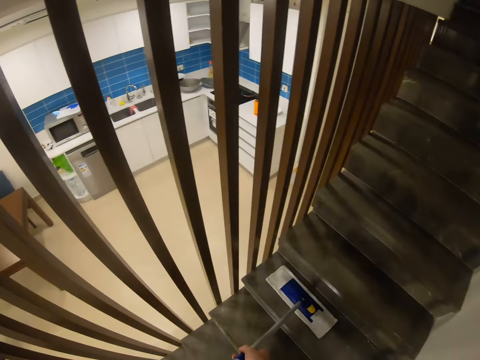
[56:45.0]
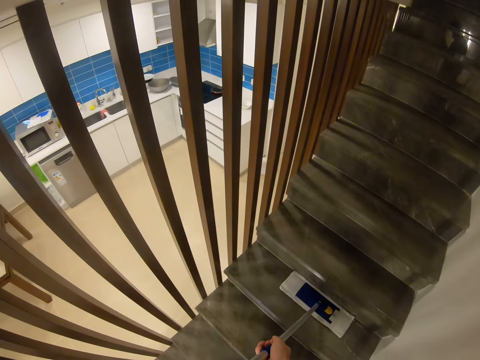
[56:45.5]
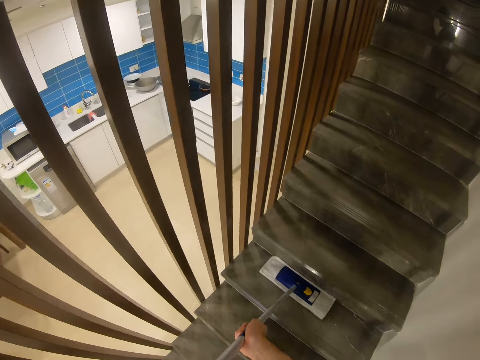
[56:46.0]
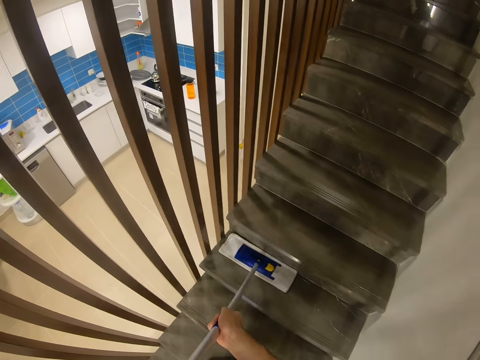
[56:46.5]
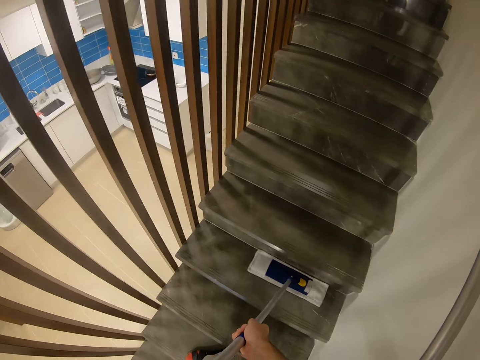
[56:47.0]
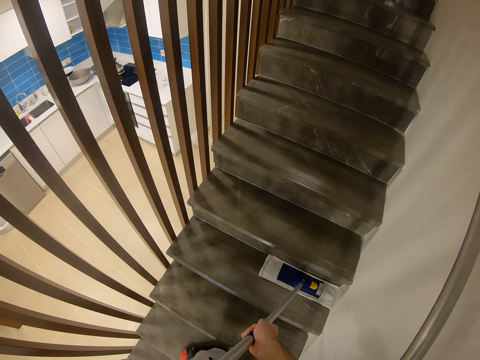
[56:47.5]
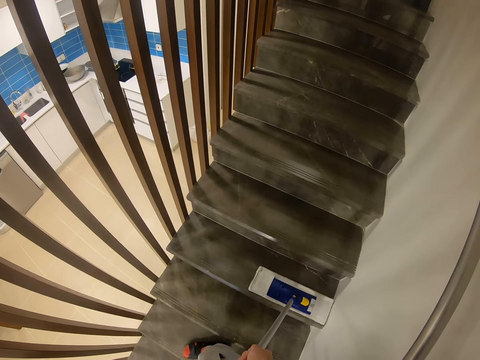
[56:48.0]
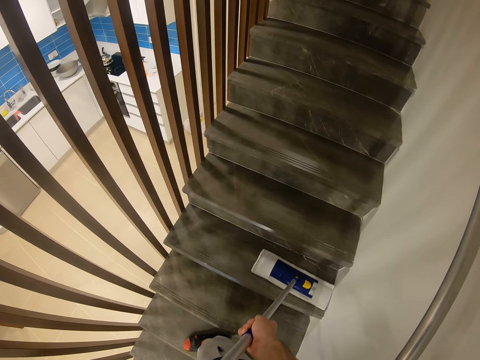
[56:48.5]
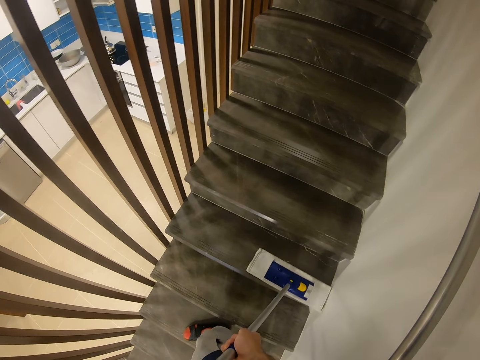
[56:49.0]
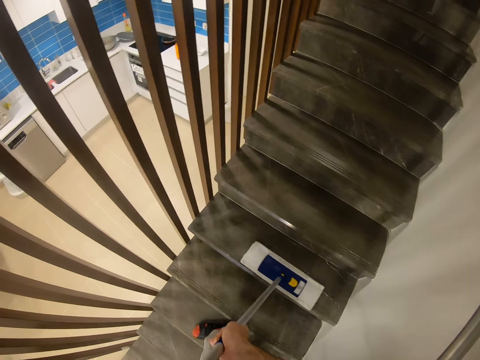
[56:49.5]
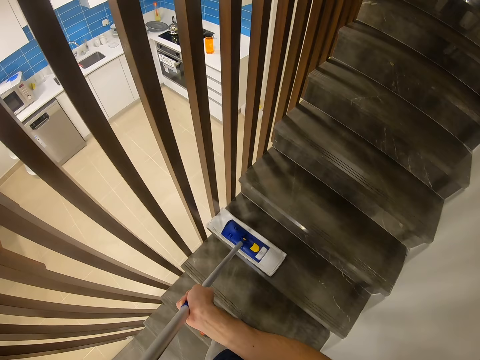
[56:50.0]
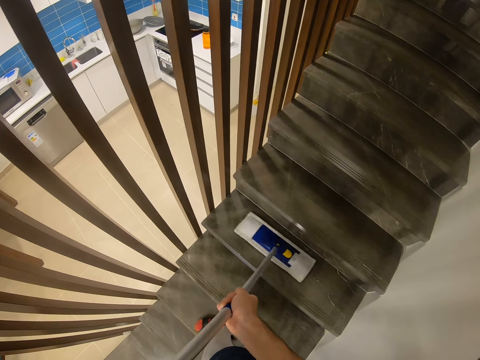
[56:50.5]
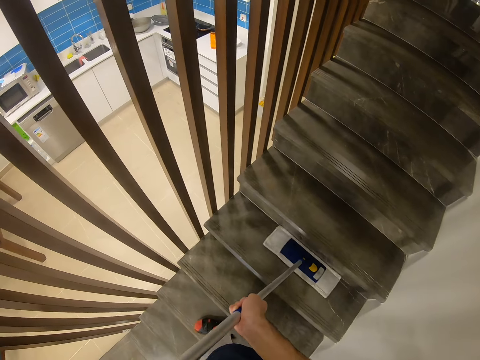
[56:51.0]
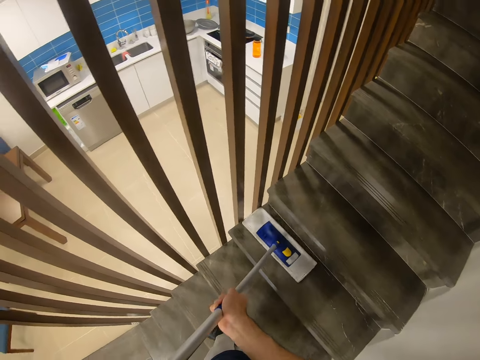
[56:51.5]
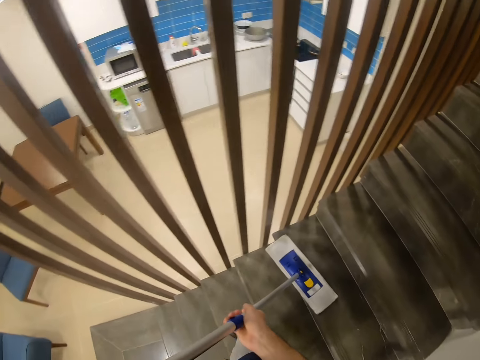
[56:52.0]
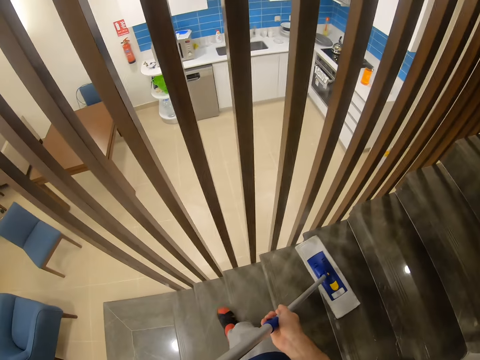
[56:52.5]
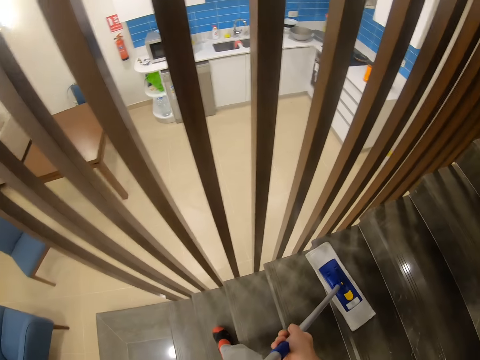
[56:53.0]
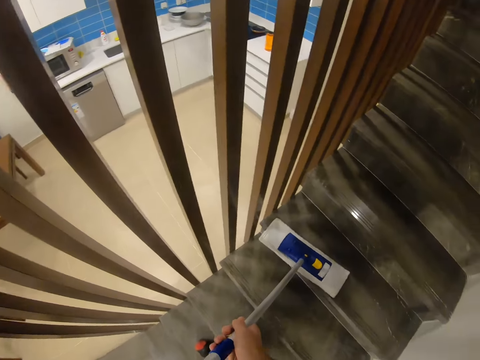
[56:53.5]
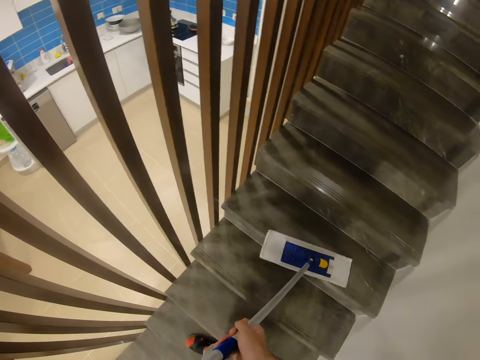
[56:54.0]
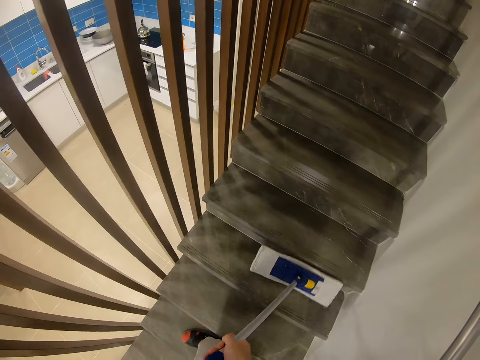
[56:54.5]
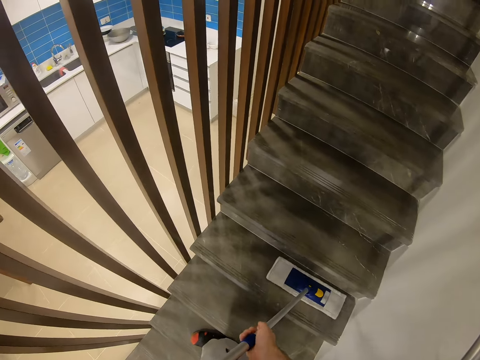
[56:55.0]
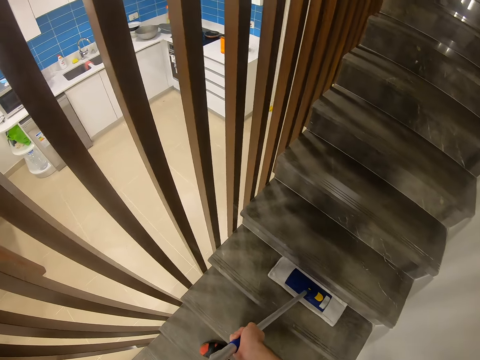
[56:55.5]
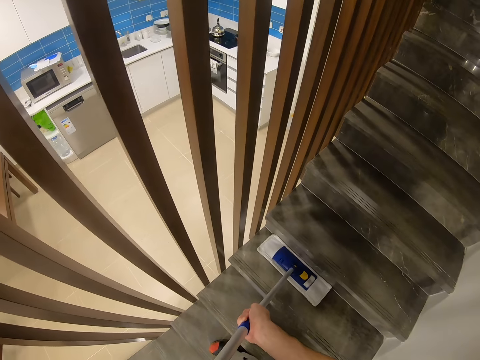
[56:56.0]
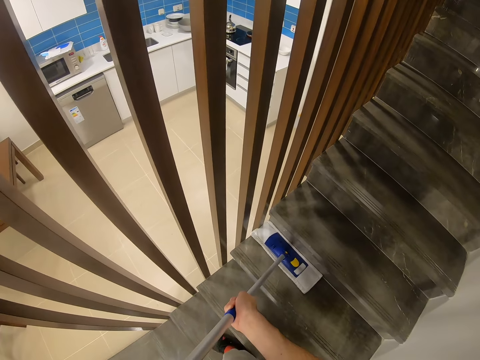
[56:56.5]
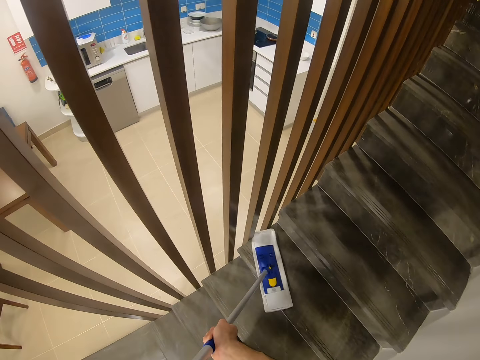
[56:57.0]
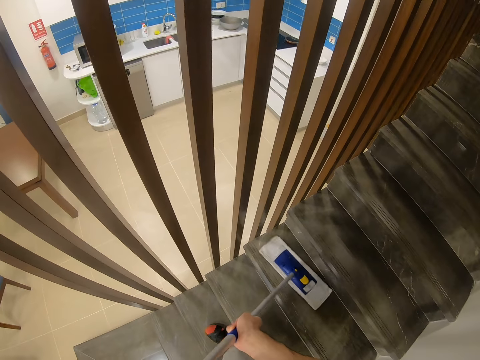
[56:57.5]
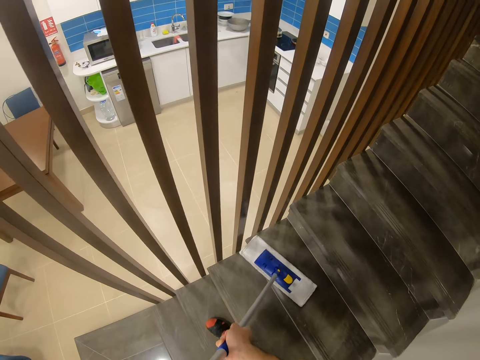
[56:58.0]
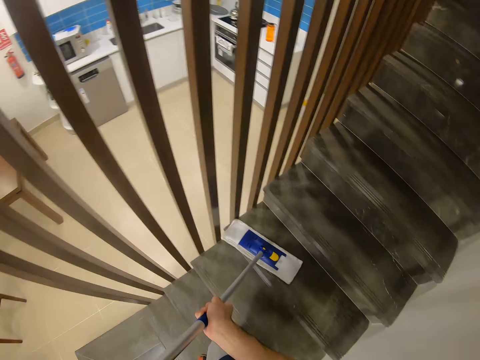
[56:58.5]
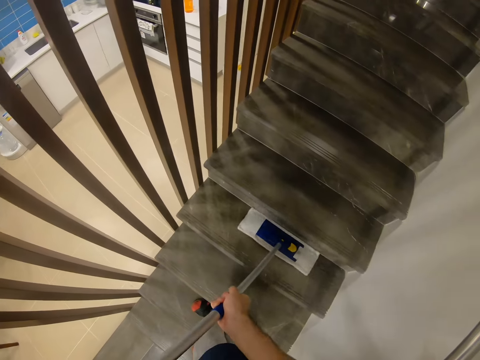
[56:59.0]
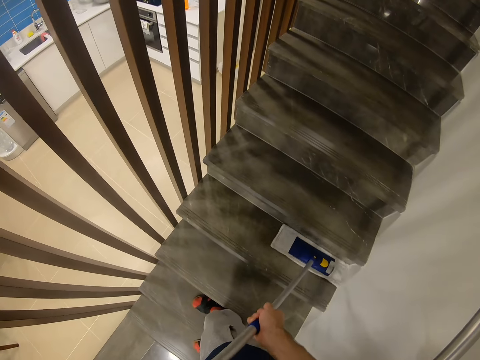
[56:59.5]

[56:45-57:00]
The camera wearer mops the stairs. They descend on the stairs.

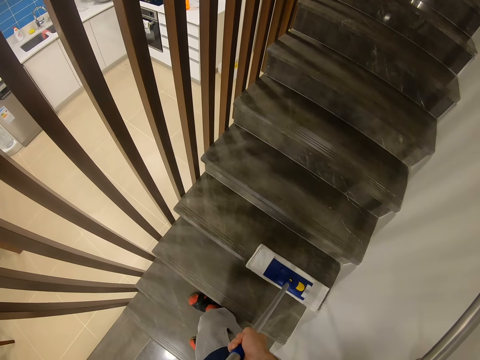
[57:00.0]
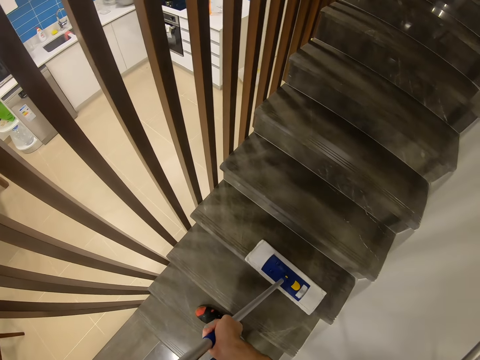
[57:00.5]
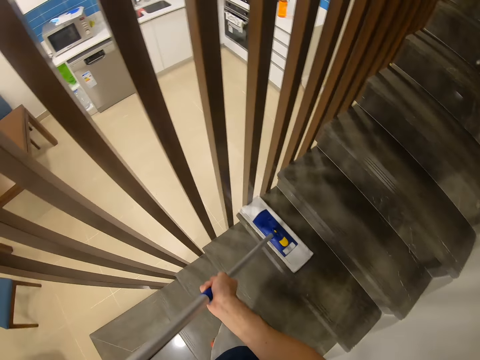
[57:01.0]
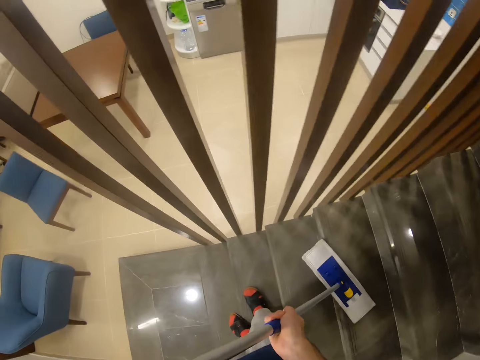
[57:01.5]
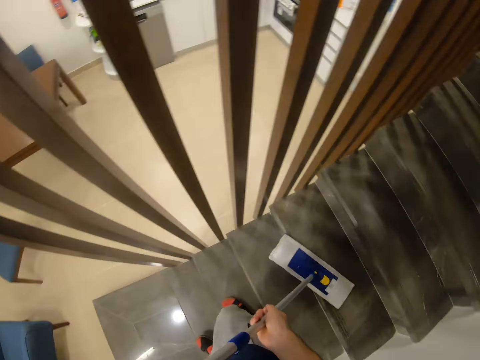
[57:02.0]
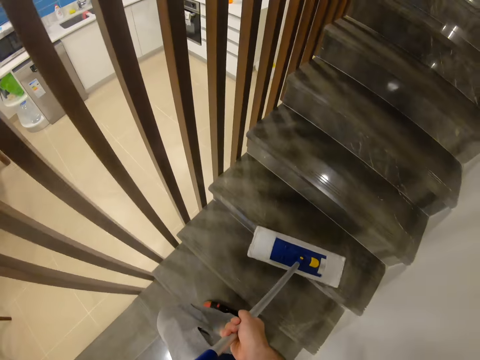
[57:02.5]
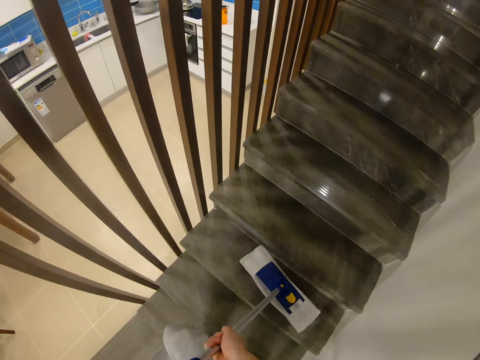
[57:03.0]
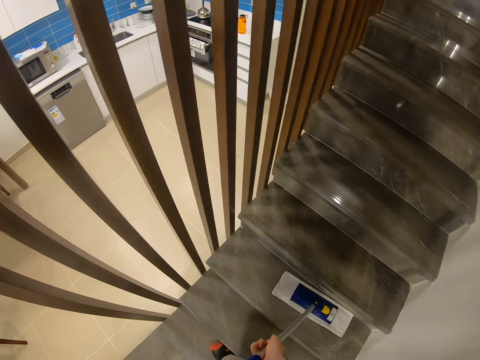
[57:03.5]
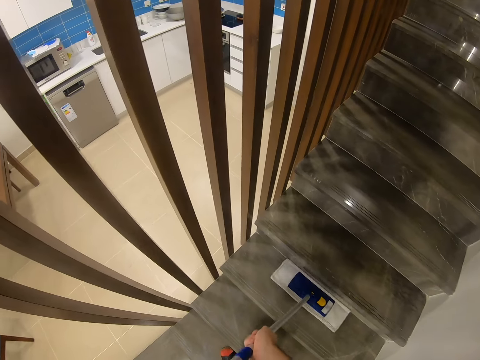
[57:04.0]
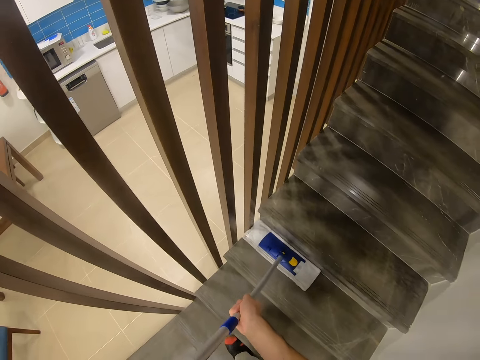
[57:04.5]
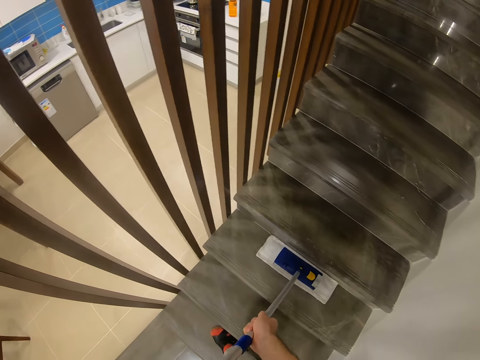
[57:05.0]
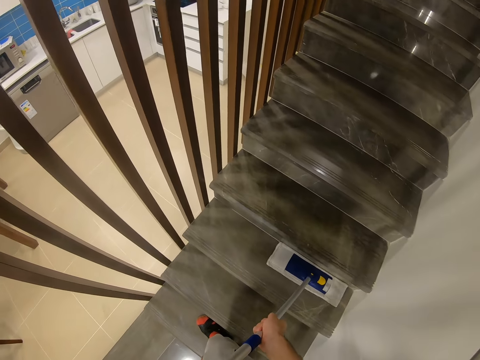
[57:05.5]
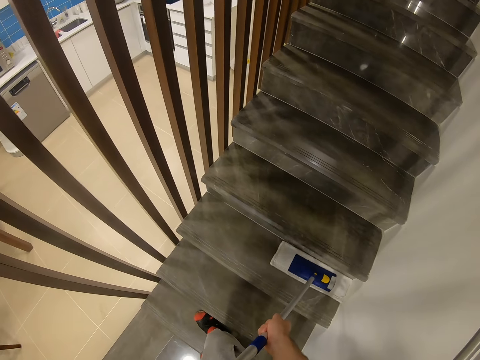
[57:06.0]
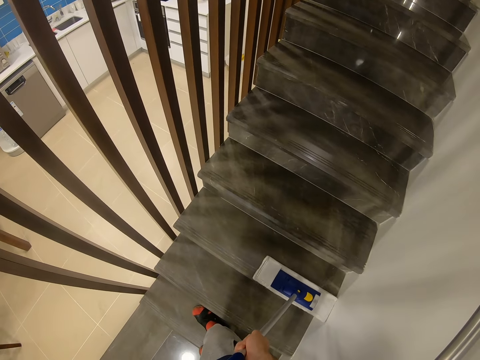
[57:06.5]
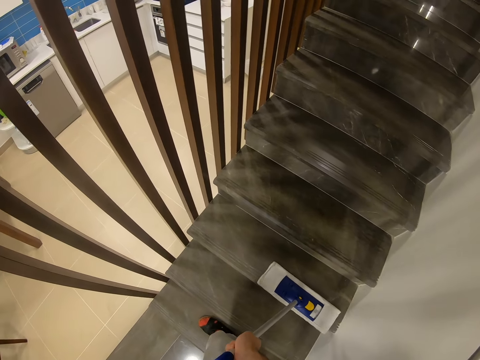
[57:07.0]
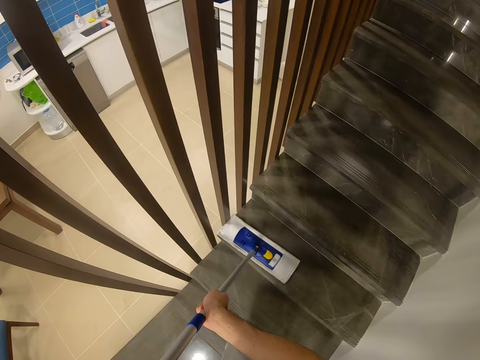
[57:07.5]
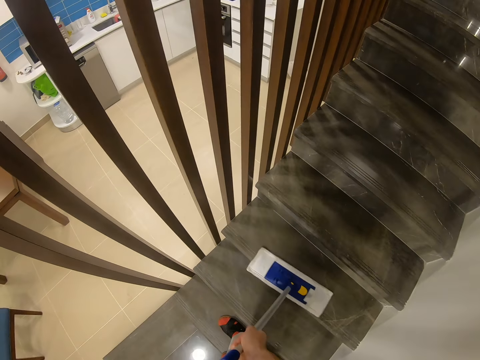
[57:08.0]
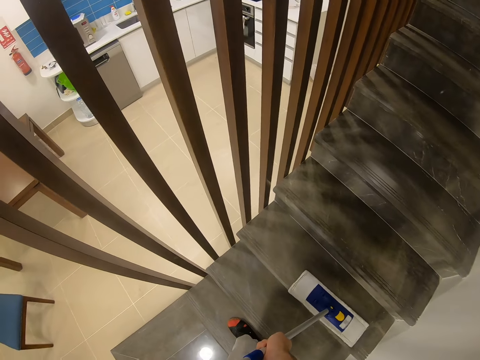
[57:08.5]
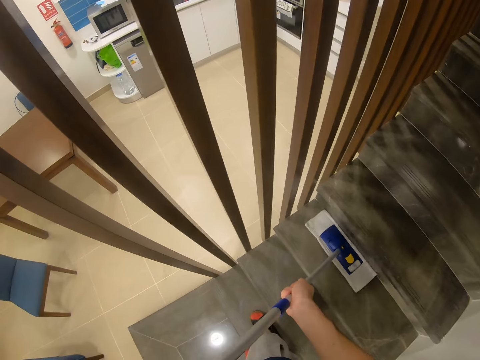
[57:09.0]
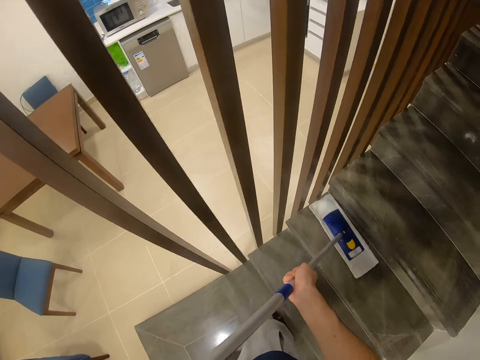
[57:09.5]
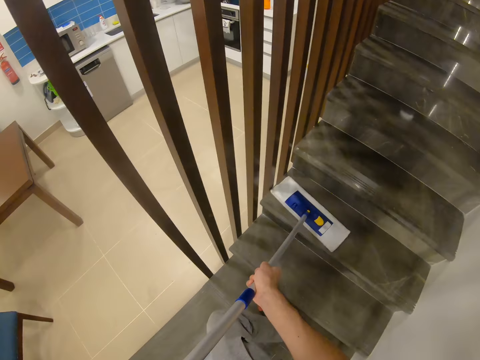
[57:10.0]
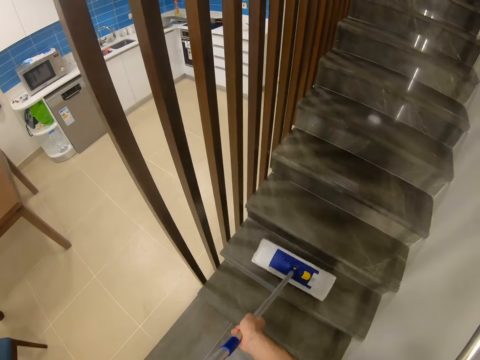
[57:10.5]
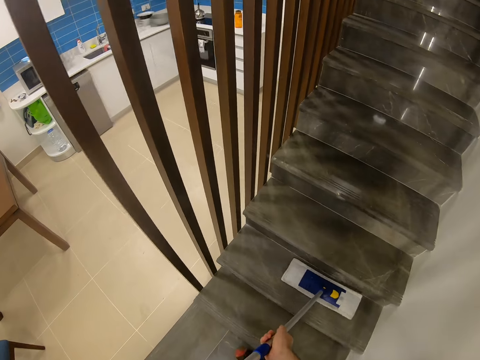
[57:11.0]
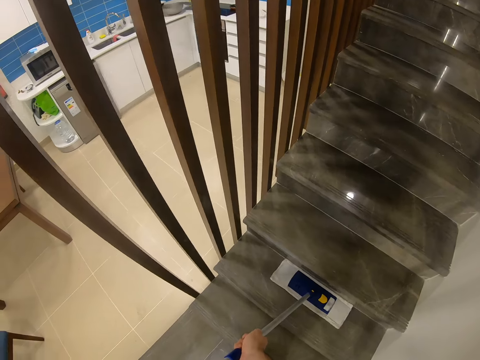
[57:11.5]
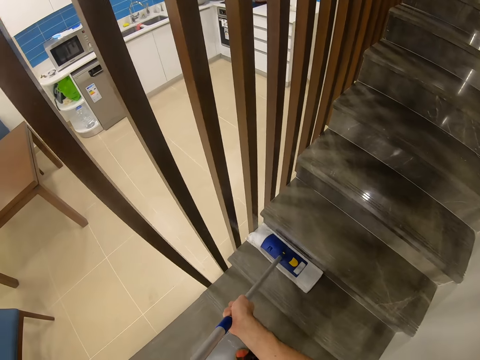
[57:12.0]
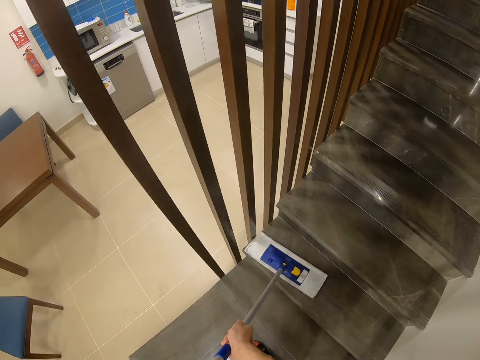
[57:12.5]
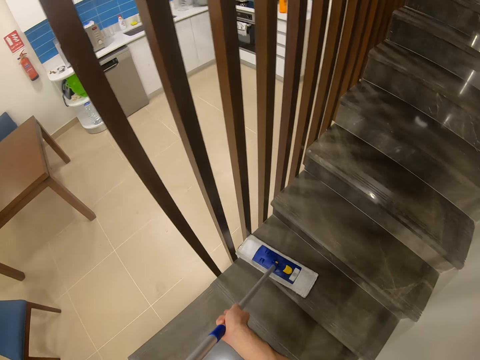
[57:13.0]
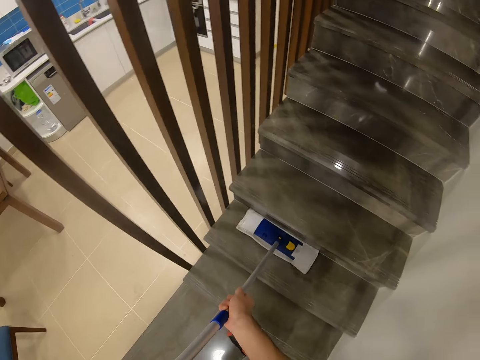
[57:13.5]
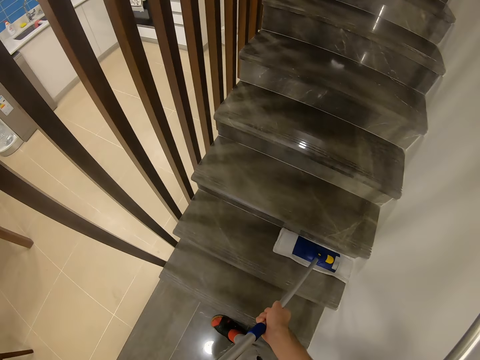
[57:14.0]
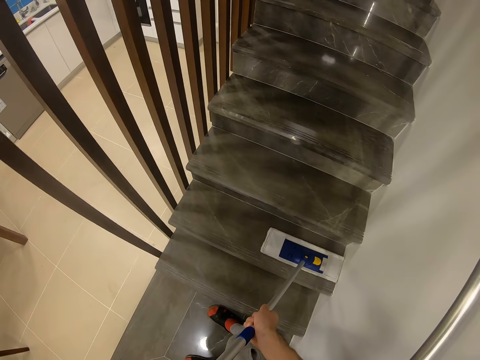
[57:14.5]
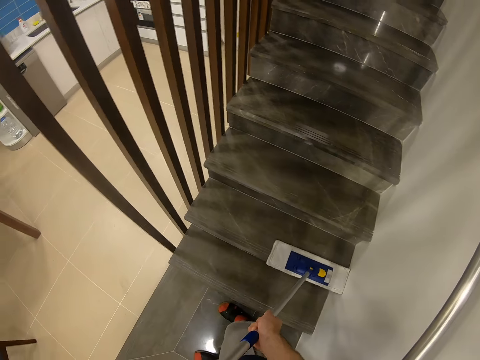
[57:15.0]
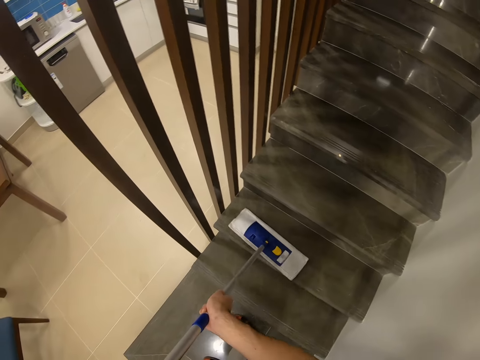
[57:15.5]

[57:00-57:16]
The camera wearer descends on the stairs. They descend on the stairs again.
